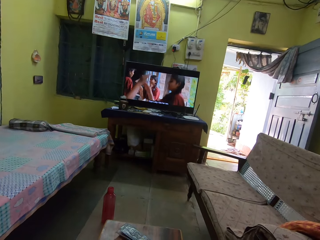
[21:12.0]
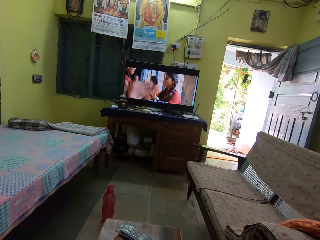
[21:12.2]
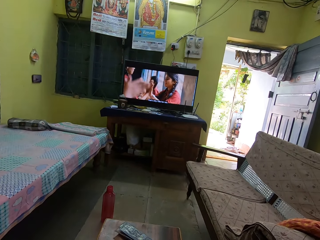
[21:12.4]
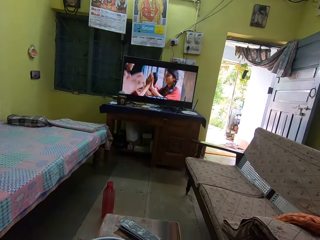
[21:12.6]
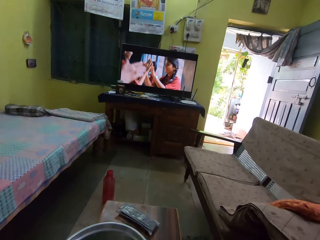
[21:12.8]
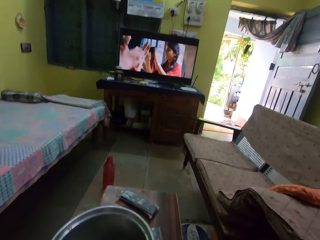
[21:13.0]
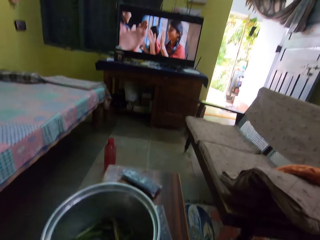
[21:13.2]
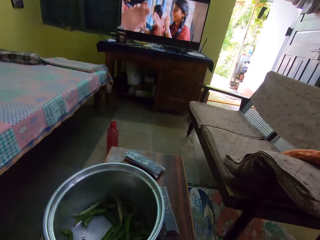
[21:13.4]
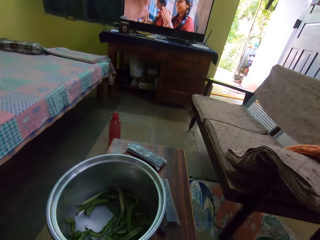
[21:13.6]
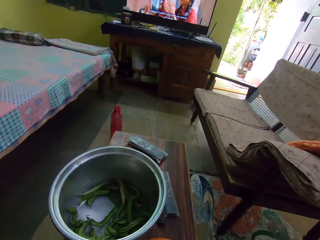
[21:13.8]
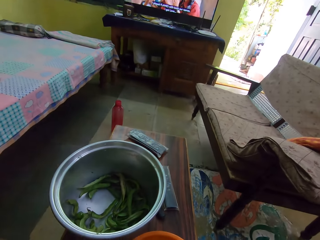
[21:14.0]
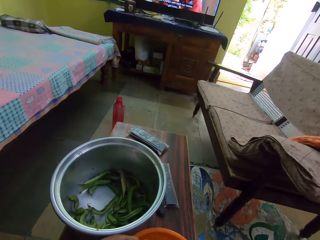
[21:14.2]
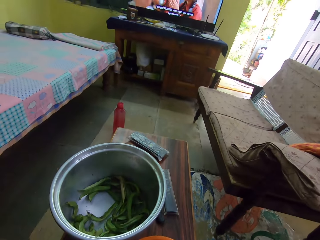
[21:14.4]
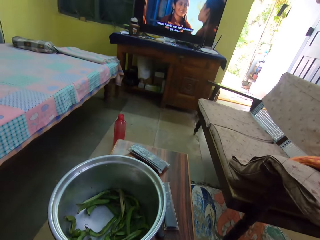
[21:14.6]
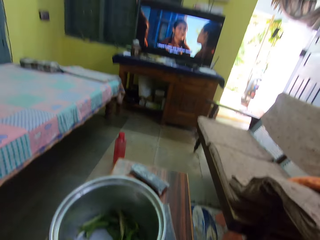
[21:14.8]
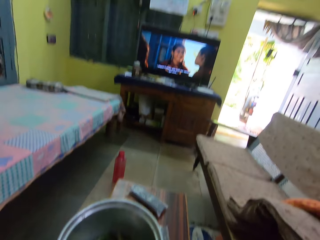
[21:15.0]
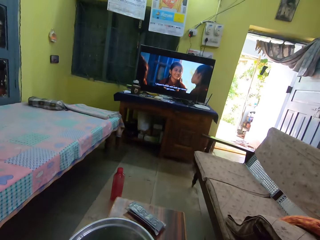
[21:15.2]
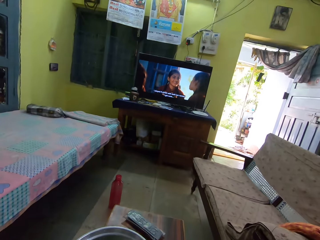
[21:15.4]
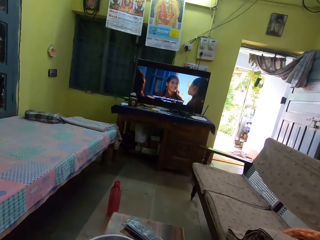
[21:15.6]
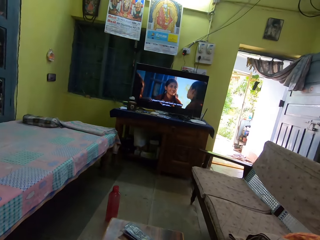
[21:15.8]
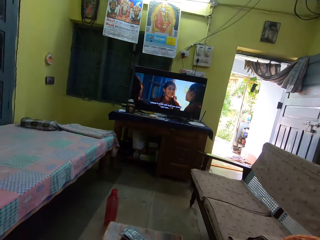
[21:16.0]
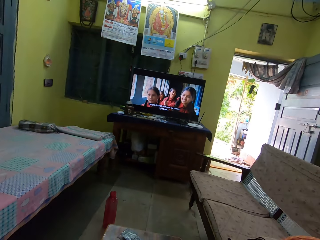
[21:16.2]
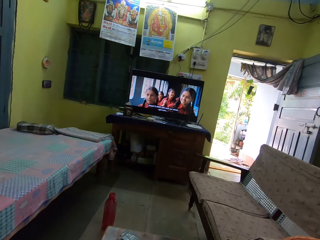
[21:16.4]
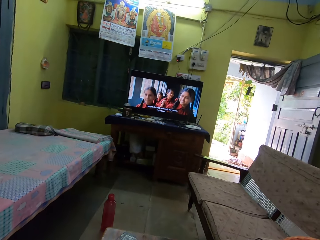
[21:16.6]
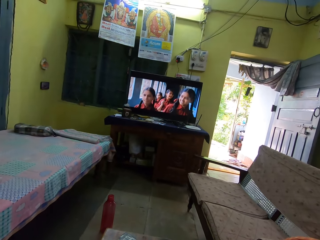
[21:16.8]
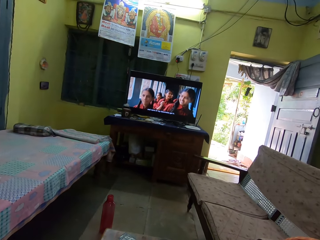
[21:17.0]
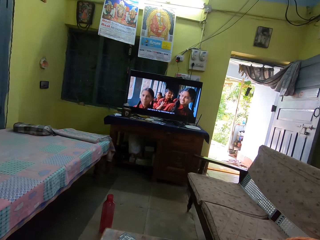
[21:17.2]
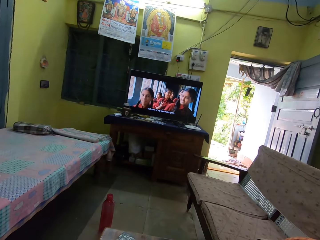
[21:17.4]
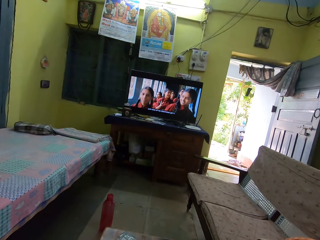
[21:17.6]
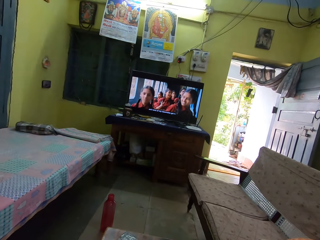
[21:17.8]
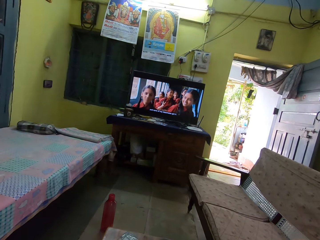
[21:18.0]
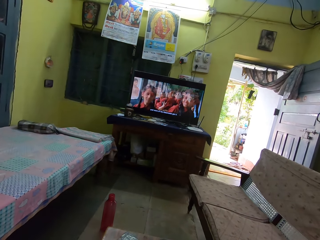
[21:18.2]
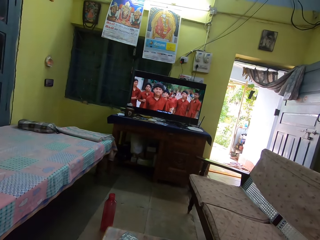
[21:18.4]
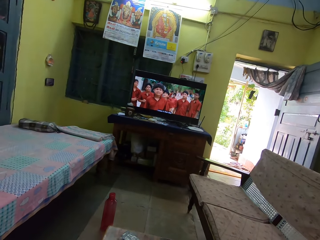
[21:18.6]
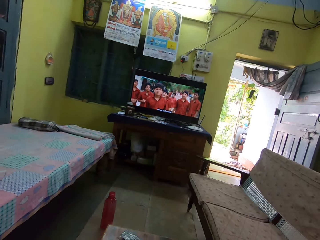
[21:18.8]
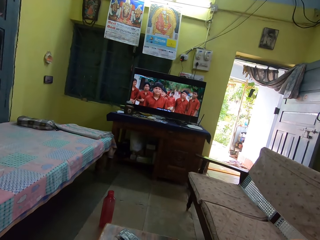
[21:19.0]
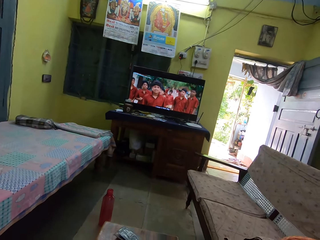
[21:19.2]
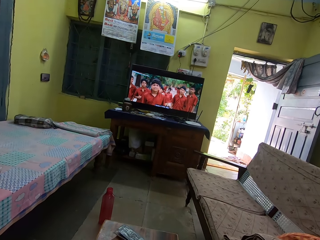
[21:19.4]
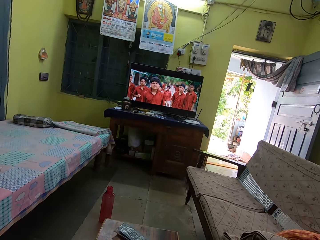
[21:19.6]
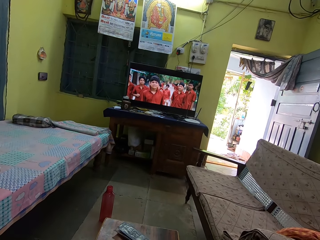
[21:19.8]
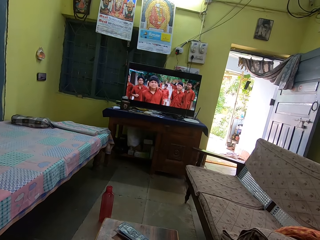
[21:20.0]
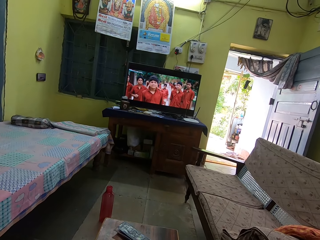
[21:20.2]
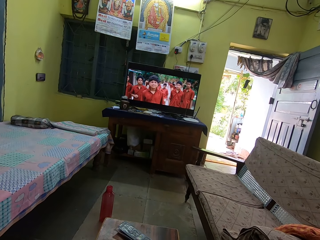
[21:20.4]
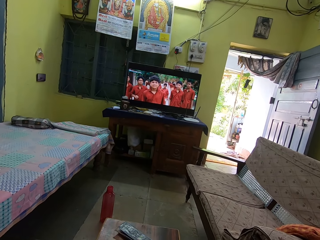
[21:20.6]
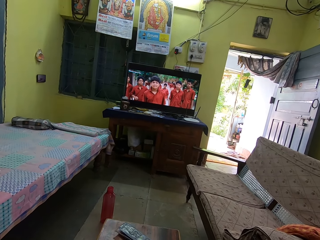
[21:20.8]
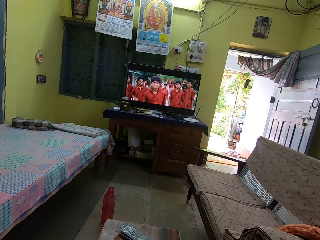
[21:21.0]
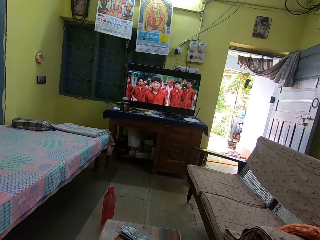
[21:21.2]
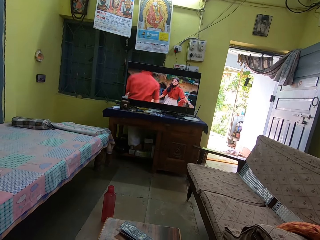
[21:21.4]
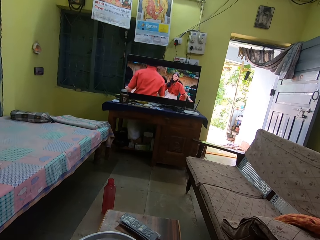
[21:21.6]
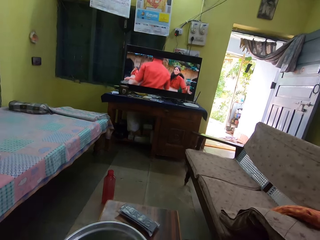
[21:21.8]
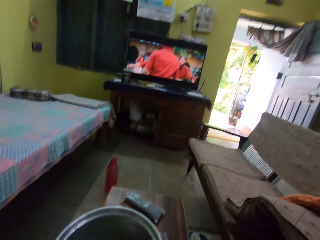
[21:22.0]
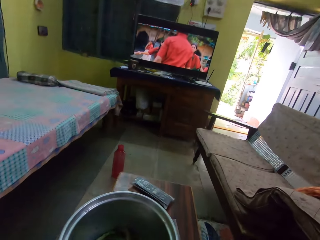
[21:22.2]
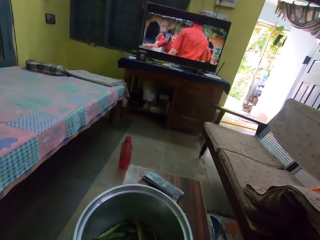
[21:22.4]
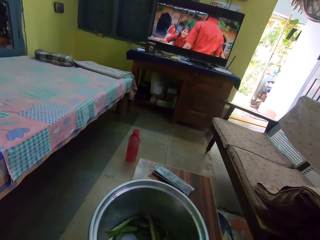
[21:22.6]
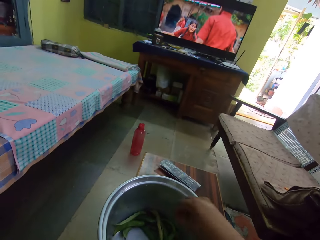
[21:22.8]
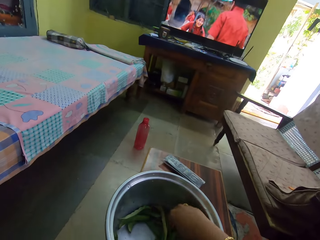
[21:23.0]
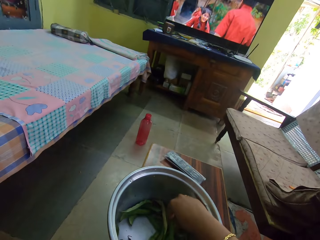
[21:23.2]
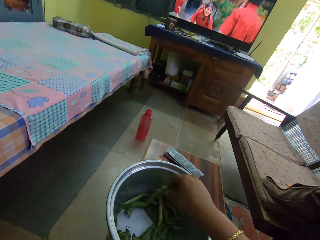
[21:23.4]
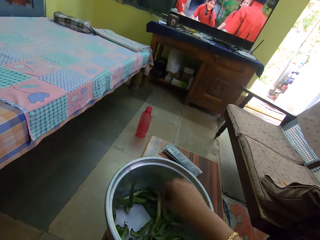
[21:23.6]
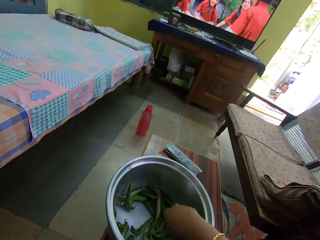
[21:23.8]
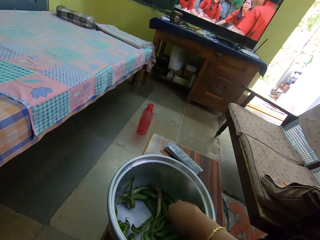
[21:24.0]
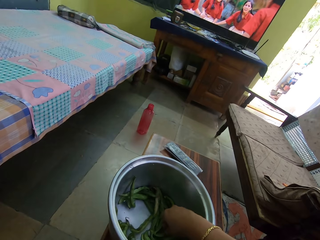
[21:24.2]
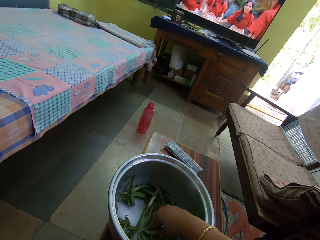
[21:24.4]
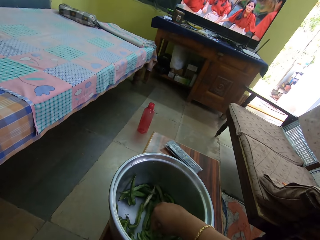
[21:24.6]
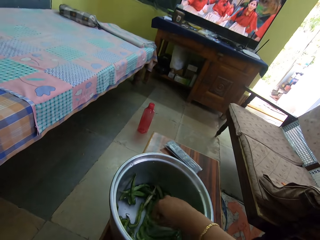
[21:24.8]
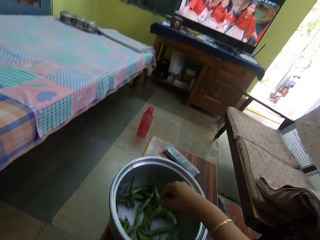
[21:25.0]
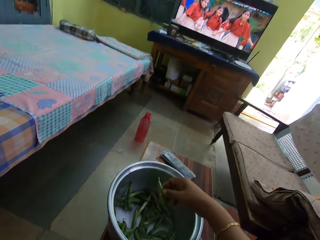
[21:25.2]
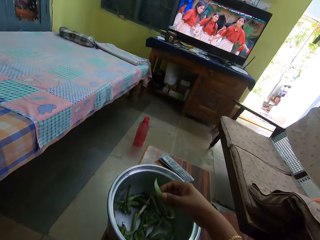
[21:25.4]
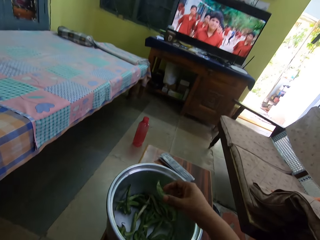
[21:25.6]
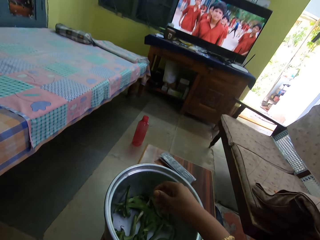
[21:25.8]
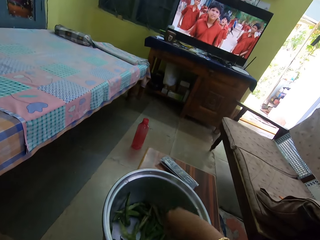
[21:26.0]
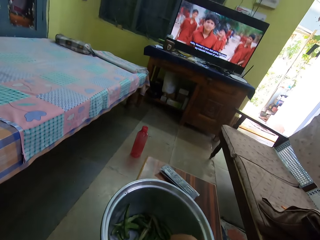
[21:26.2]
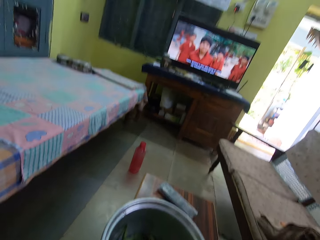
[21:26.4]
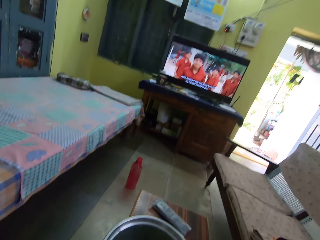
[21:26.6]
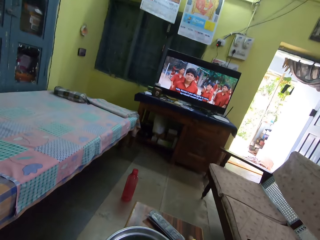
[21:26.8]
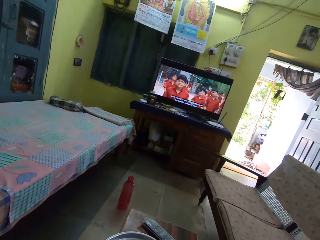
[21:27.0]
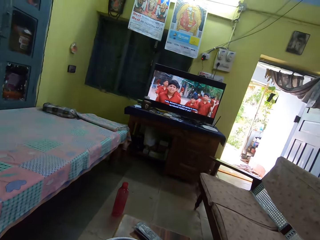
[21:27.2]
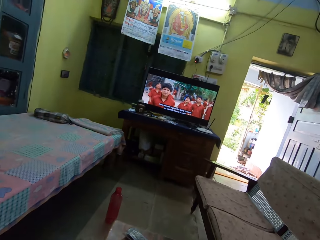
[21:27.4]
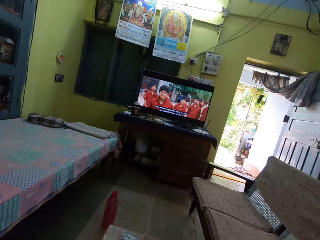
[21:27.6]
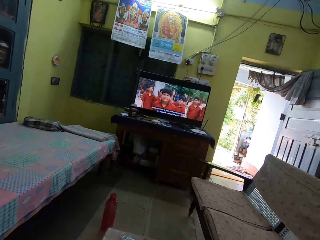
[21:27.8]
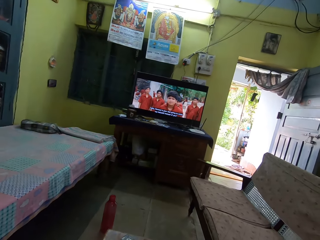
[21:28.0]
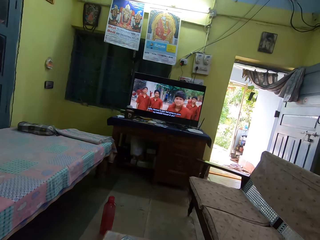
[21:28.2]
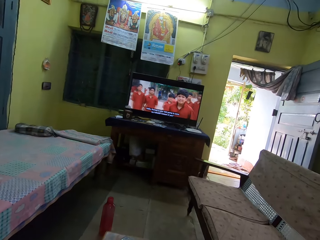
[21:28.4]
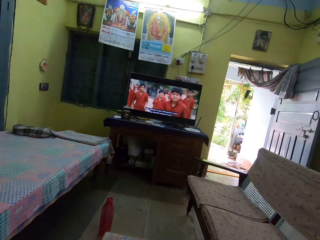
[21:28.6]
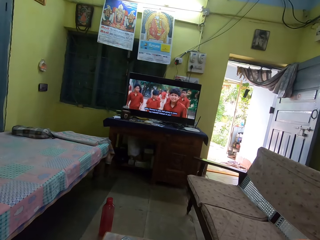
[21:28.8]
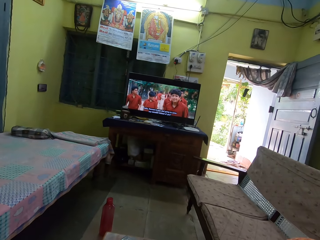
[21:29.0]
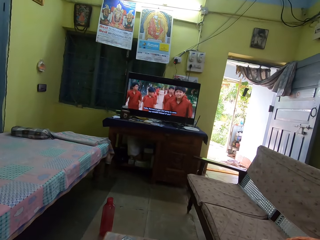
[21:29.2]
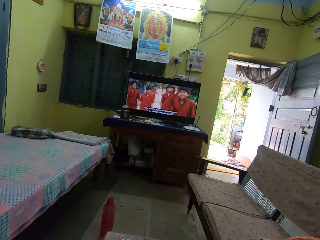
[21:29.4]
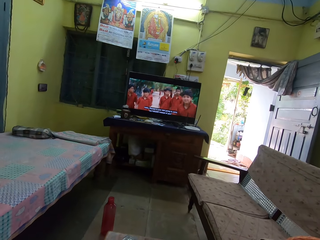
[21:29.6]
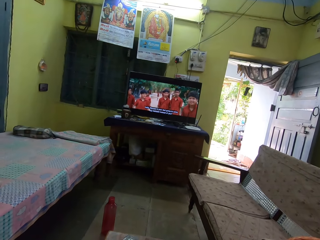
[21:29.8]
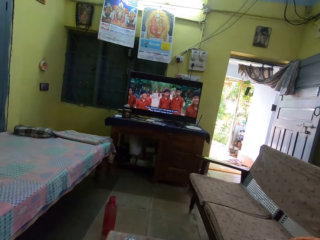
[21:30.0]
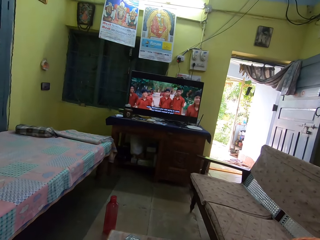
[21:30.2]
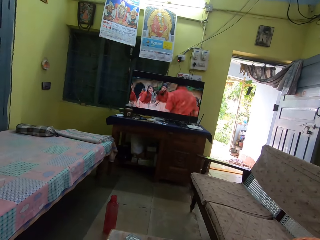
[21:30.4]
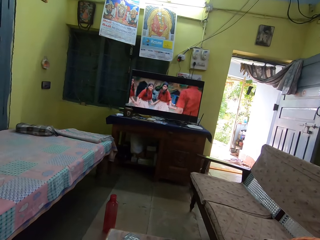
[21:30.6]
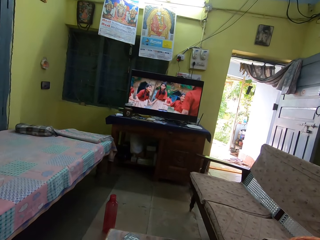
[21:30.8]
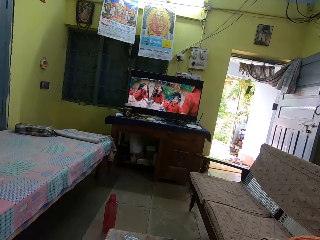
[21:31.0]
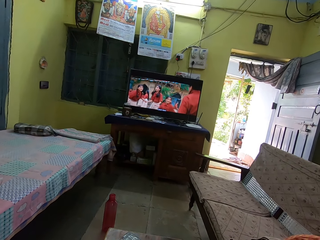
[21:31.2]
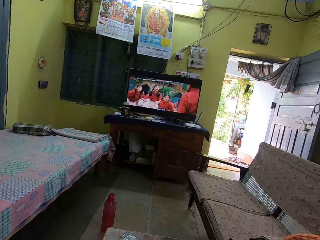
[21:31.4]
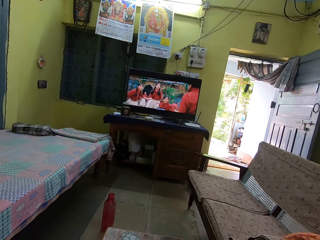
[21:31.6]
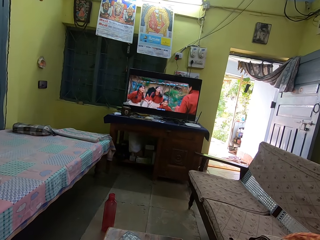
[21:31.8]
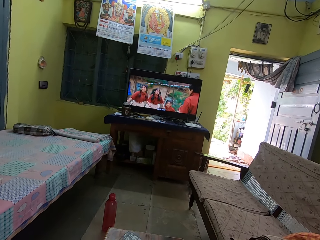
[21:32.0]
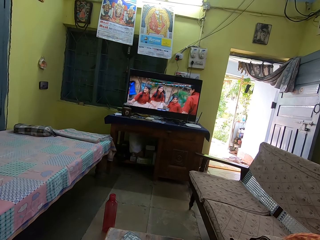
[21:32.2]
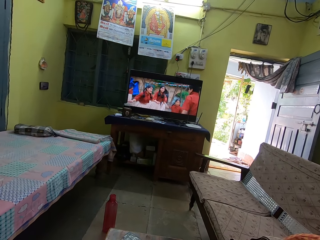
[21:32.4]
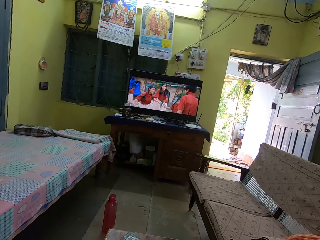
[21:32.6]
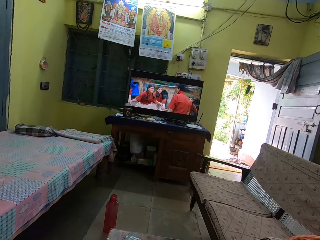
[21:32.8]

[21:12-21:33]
The camera wearer moves the head. They look at the cooking pot. They watch the television. They pick beans from the bowl. They look at the cooking pot. They throw the beans. They pick beans from the bowl. They watch the television.
